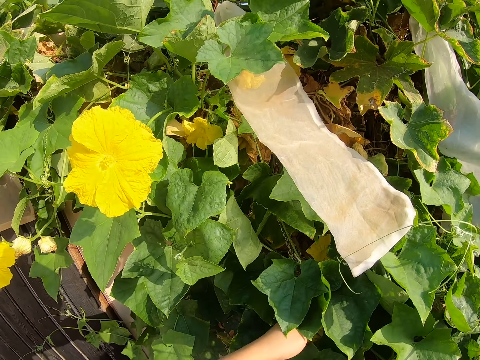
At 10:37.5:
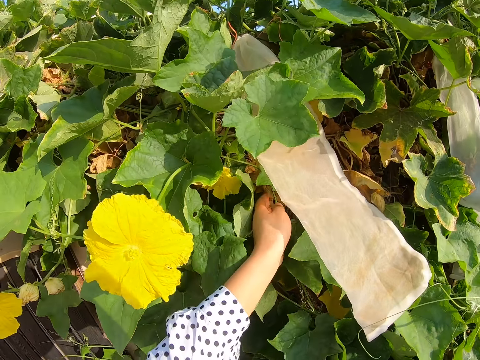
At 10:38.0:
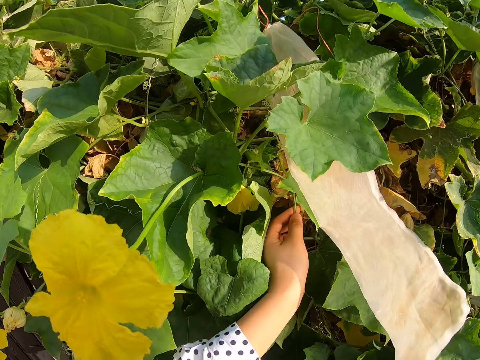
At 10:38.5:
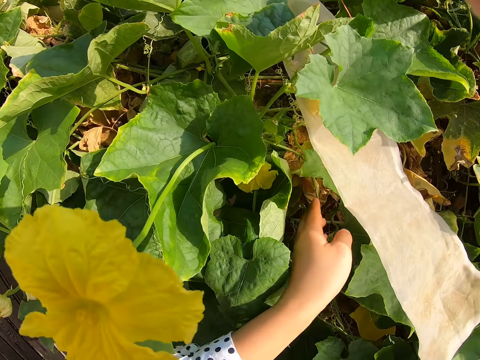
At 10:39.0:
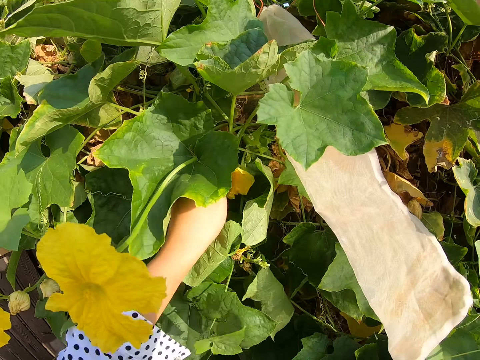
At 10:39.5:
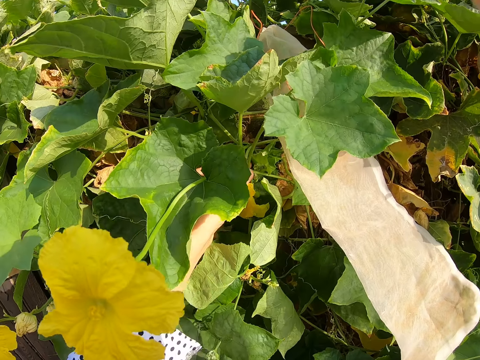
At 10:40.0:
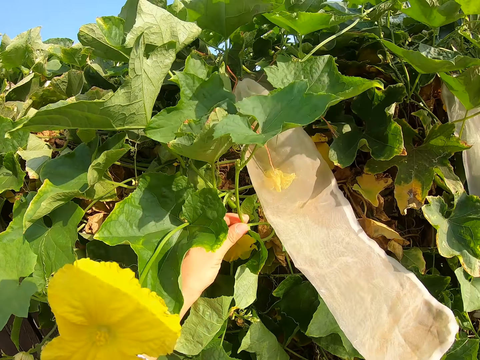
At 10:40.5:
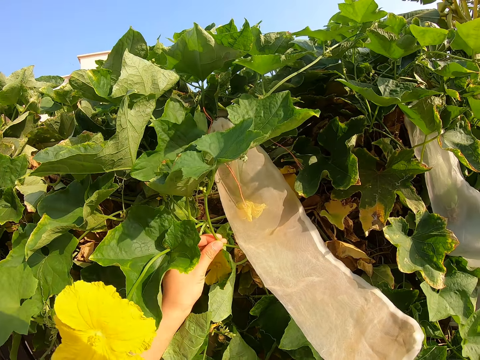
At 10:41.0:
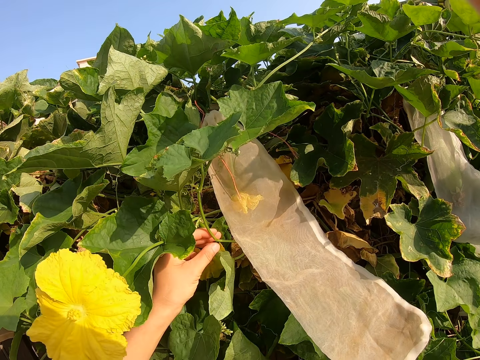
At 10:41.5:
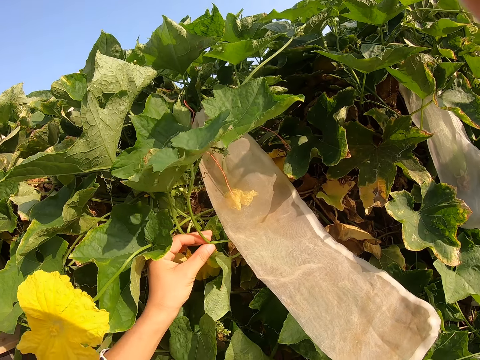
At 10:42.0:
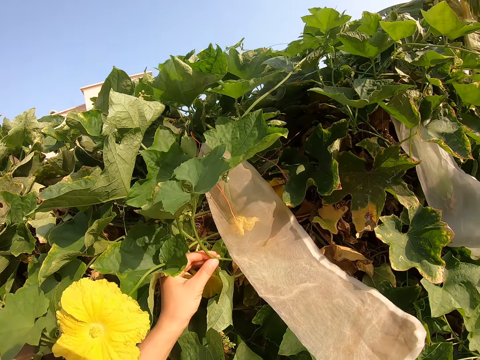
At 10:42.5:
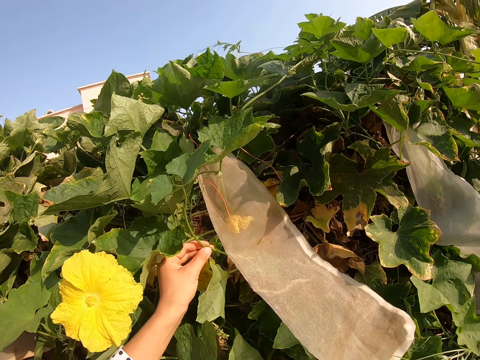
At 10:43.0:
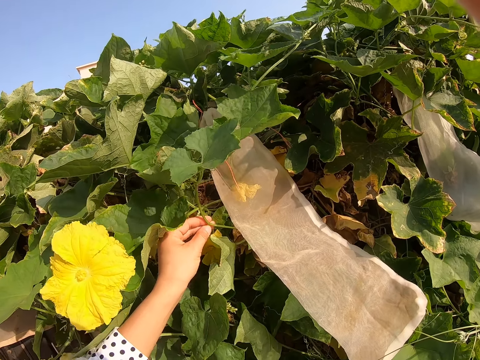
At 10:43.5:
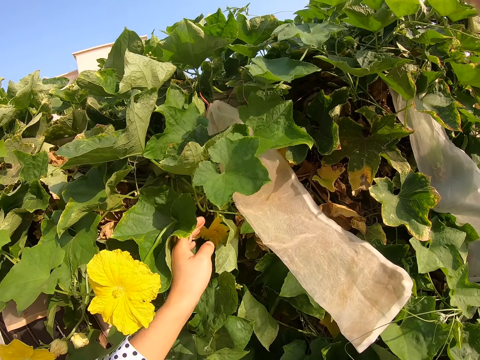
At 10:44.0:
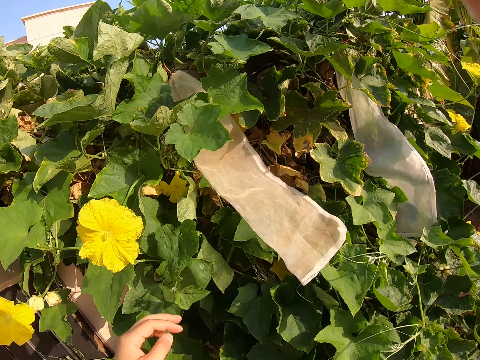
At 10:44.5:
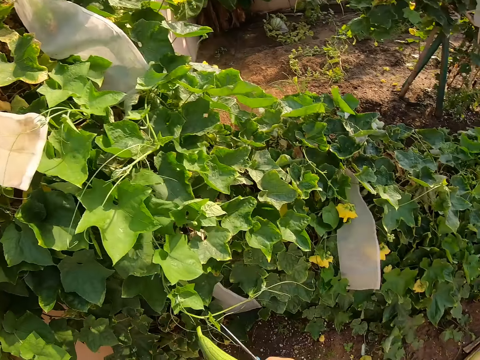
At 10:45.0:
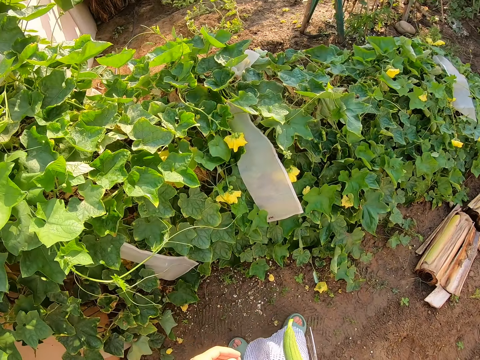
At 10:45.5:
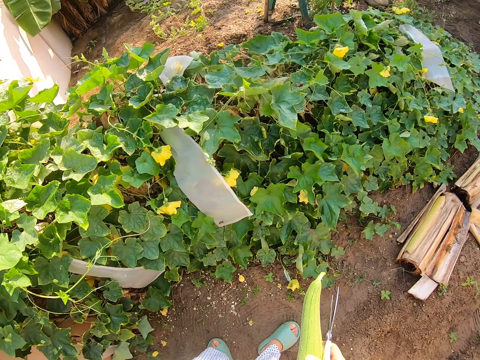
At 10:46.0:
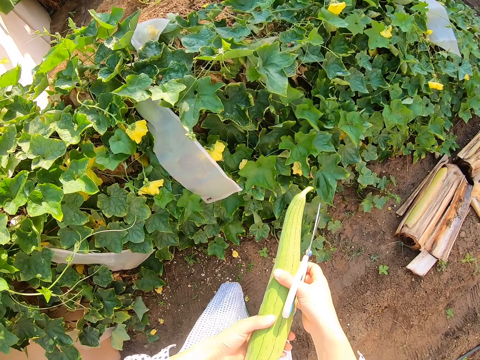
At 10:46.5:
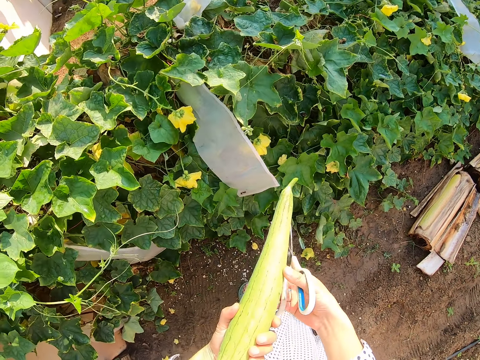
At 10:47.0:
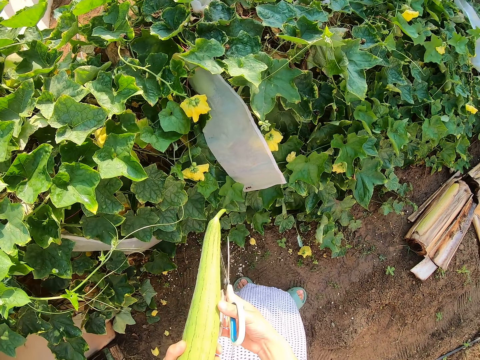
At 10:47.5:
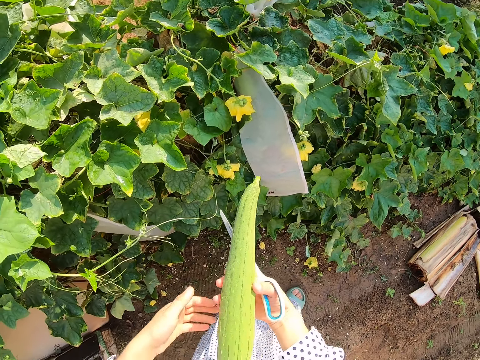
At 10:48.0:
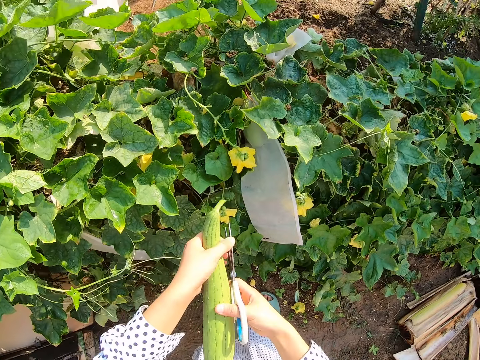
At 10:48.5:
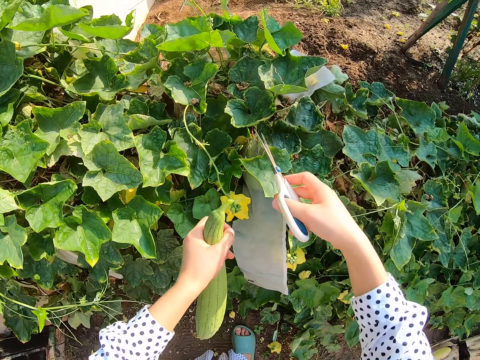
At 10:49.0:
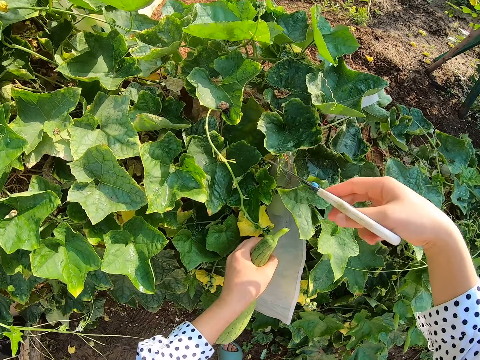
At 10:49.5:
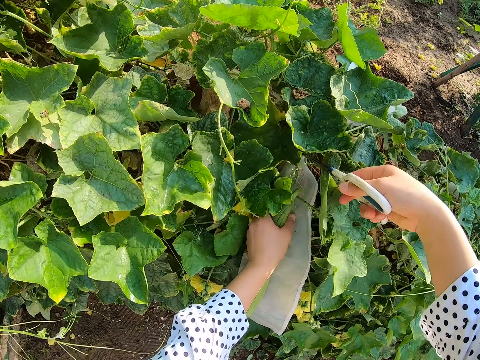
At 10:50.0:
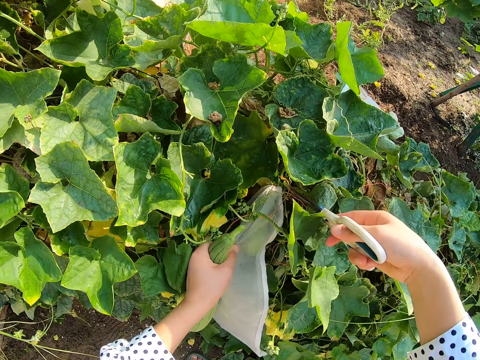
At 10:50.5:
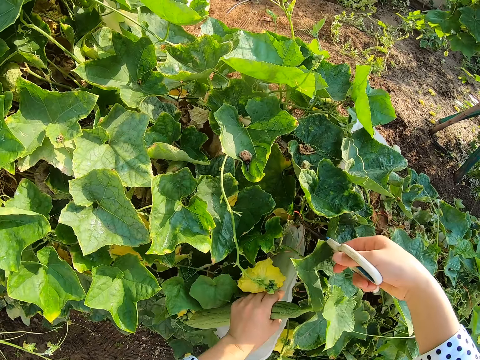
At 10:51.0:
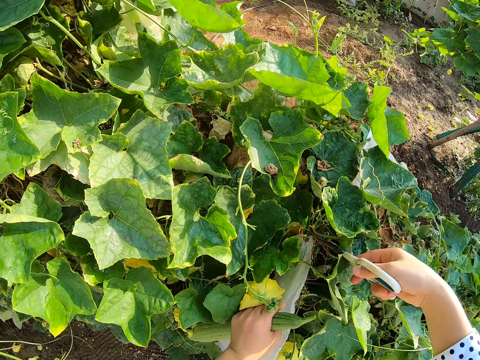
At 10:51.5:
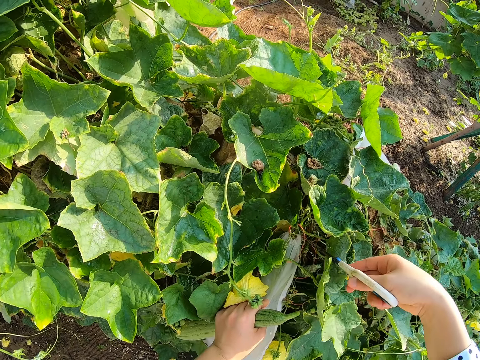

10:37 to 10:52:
The camera wearer holds the plant's buds. They look around. They hold the cucumber. They push the leaves with the scissors.

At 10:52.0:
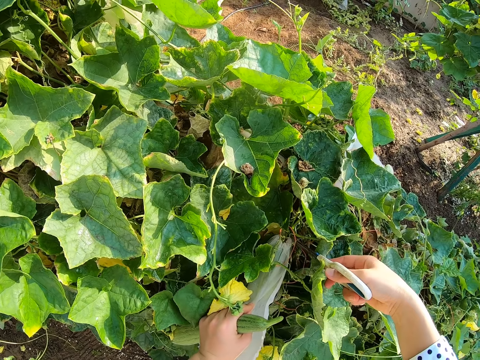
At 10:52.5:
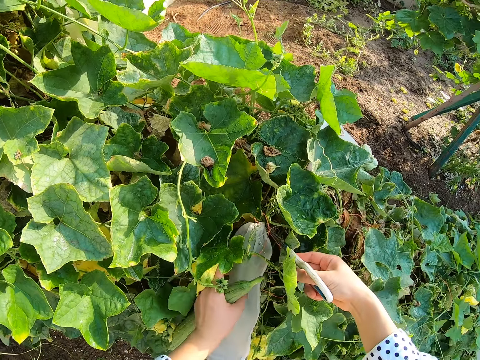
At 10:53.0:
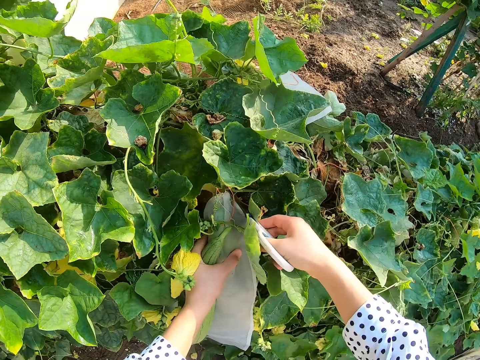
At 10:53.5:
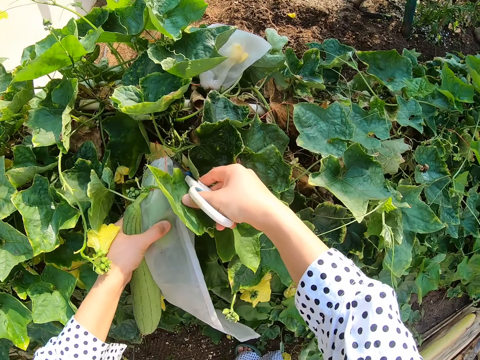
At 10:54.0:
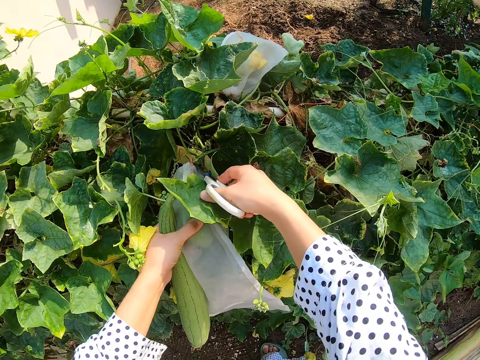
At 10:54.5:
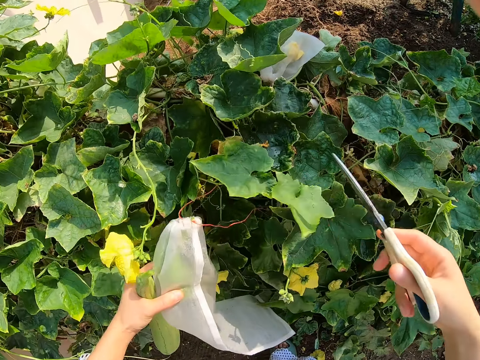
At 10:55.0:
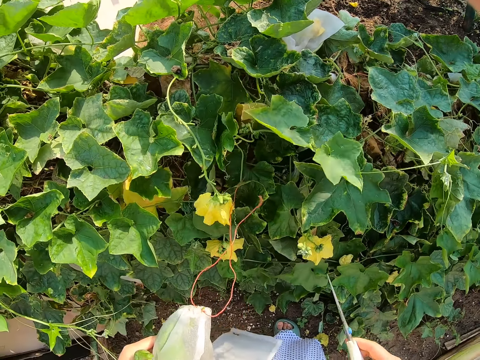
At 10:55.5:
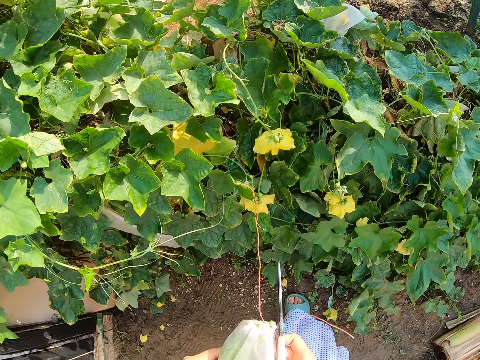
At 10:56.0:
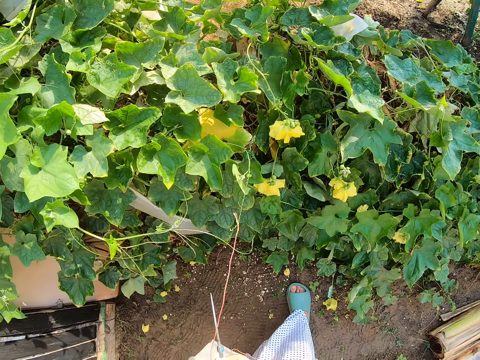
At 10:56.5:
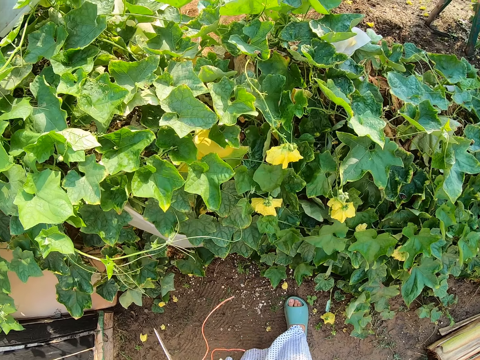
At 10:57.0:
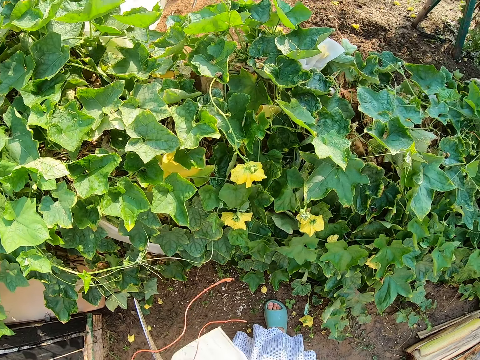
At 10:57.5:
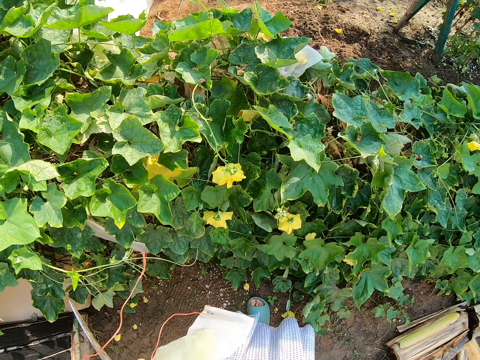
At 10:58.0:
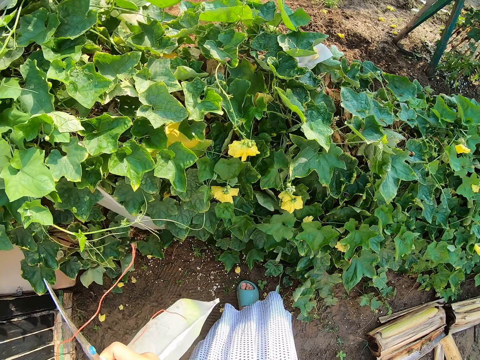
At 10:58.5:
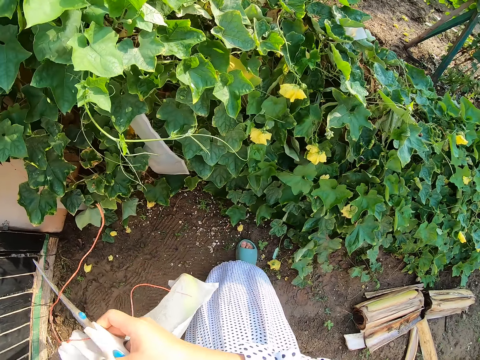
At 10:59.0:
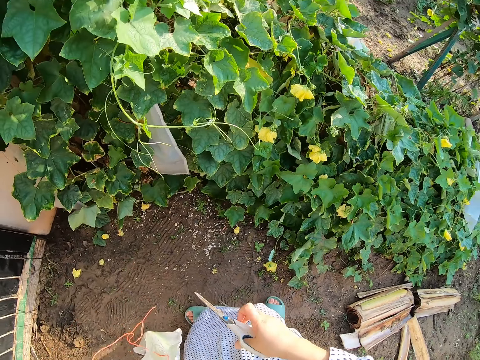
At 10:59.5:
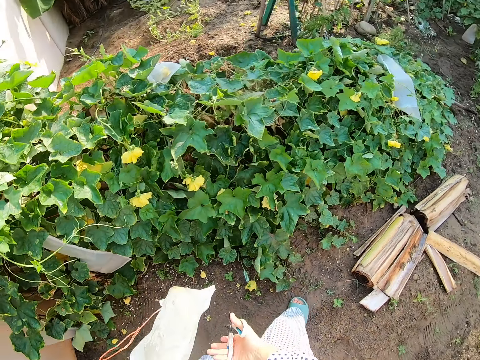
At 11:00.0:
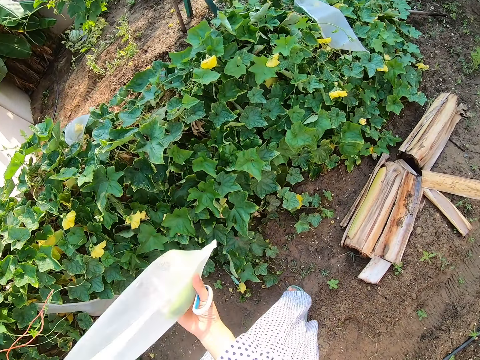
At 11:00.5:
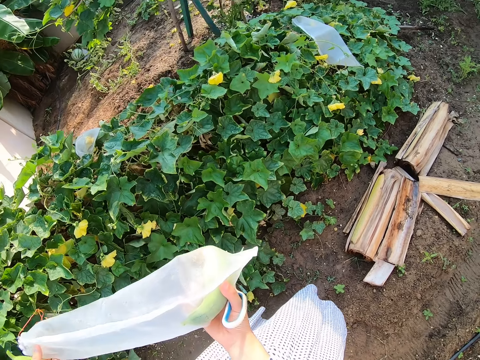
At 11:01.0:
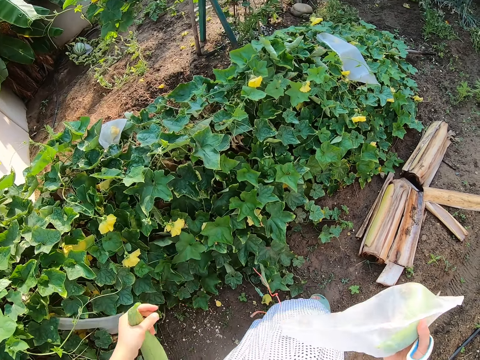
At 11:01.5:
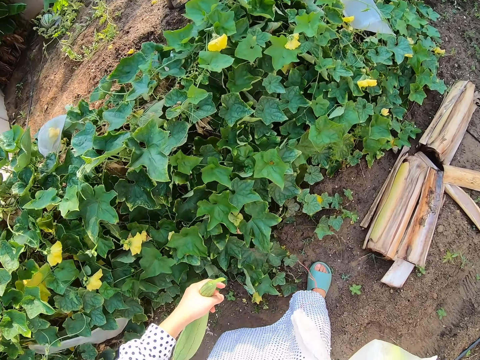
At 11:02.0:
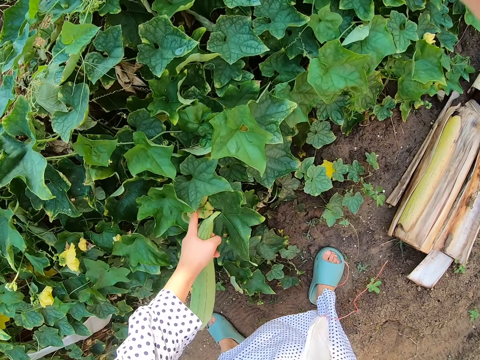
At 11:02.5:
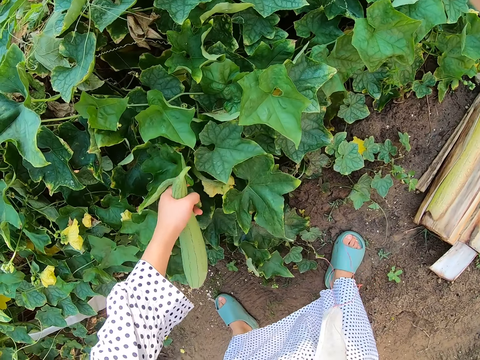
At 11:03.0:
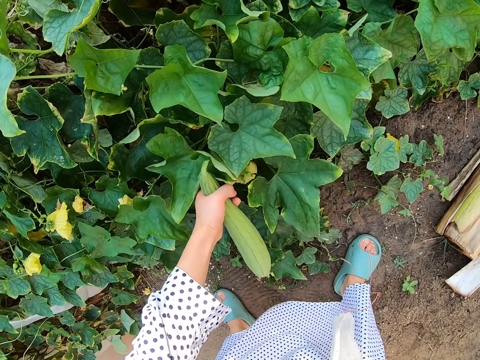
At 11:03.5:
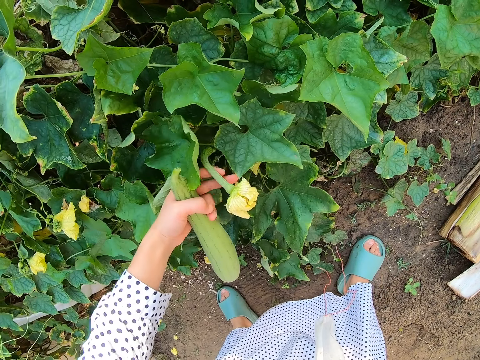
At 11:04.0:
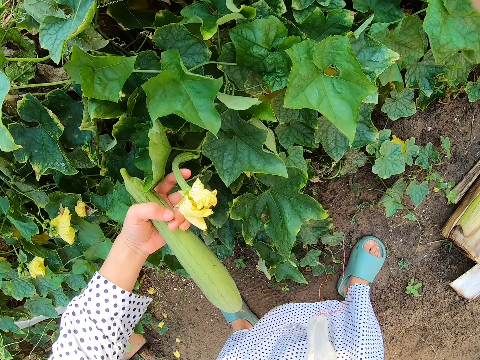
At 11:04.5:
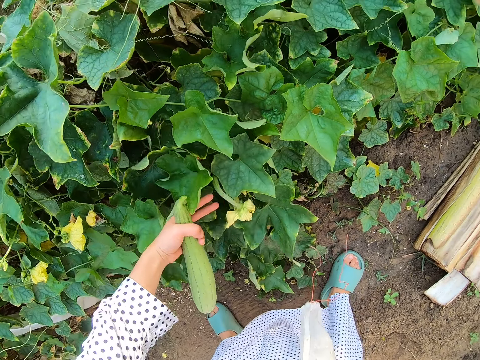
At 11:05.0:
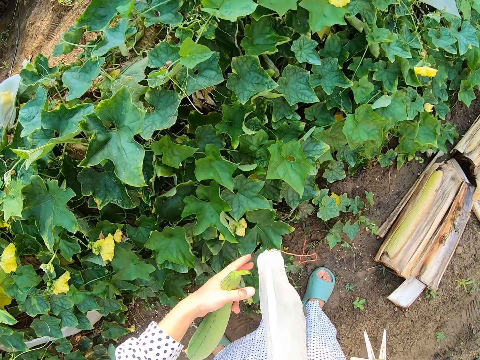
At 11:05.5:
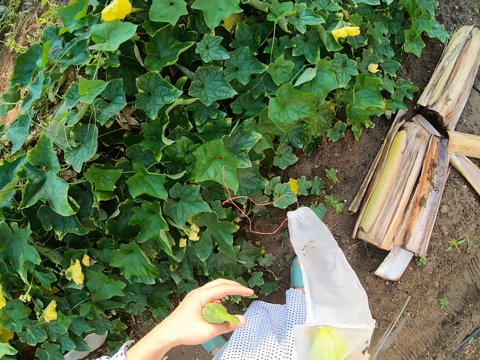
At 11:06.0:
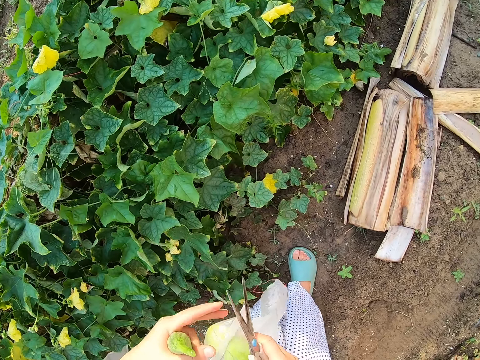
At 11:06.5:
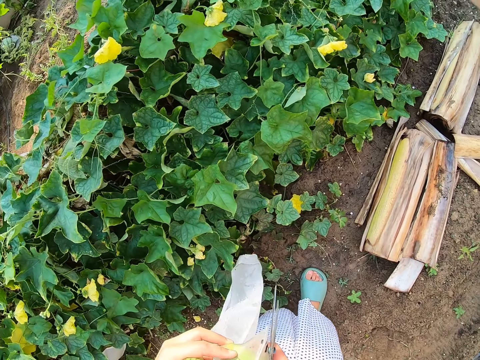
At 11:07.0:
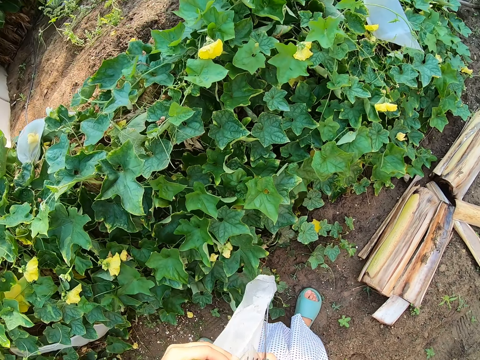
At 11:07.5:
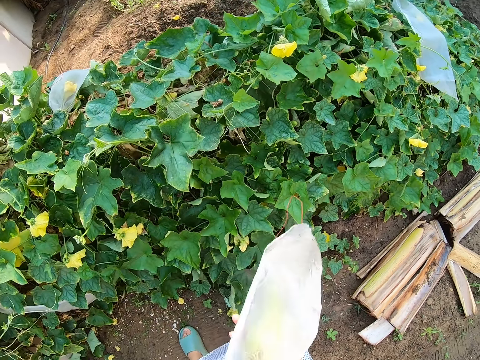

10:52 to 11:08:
The camera wearer cuts the pumpkin with scissors. They hold the cucumber. They move about. They hold a plant. They look around.
